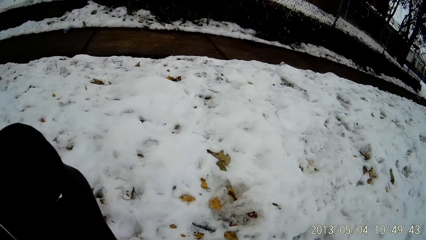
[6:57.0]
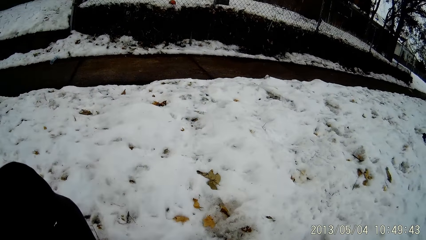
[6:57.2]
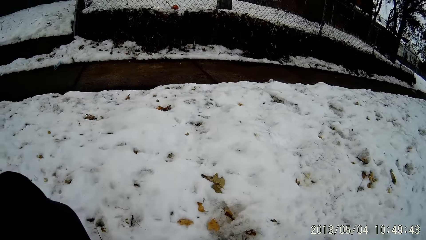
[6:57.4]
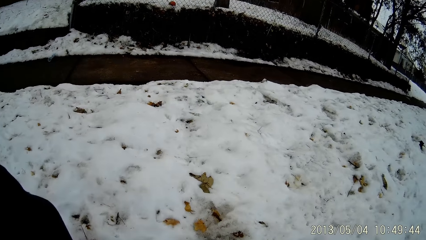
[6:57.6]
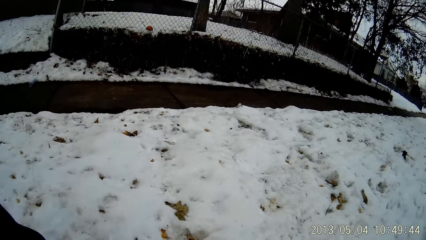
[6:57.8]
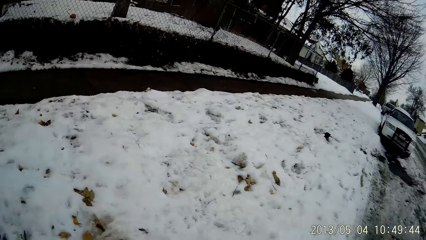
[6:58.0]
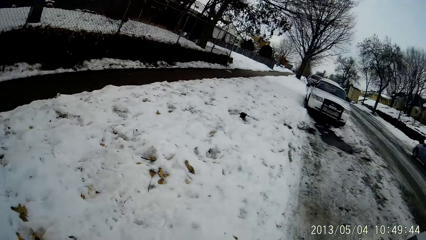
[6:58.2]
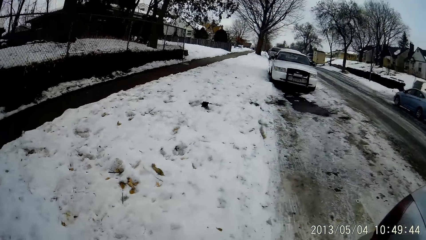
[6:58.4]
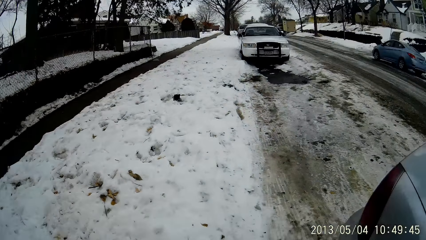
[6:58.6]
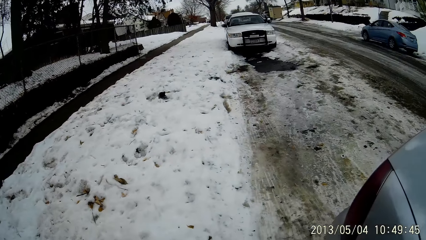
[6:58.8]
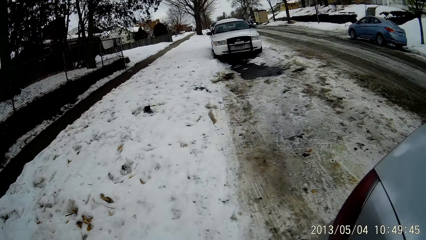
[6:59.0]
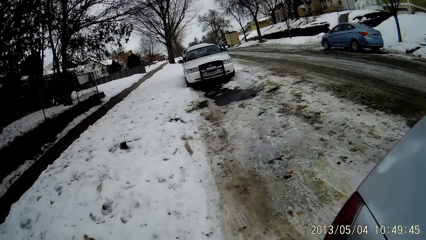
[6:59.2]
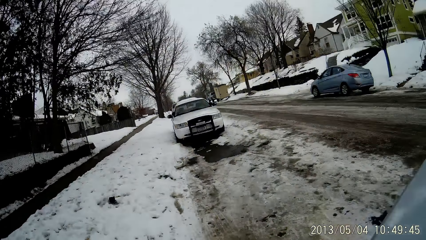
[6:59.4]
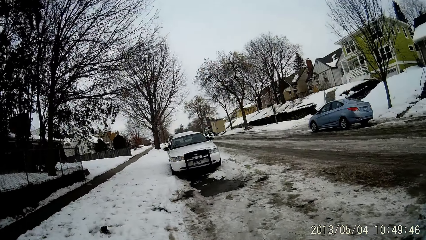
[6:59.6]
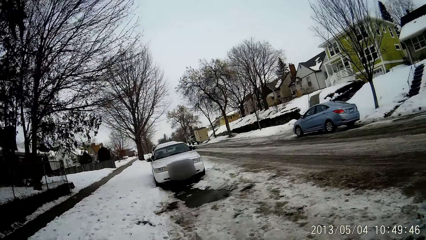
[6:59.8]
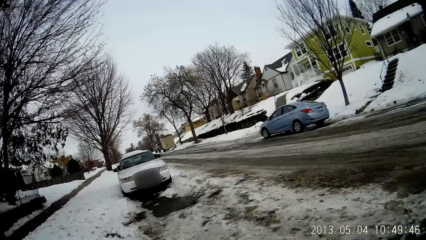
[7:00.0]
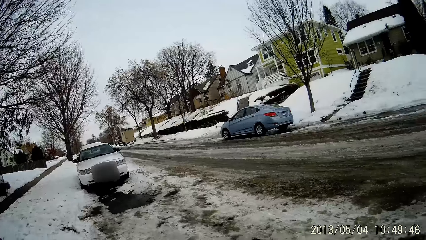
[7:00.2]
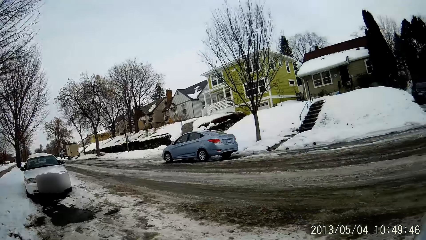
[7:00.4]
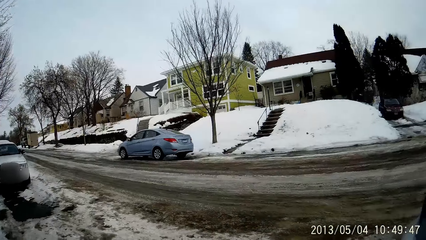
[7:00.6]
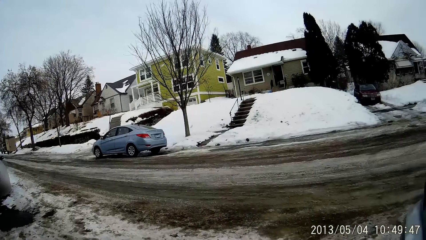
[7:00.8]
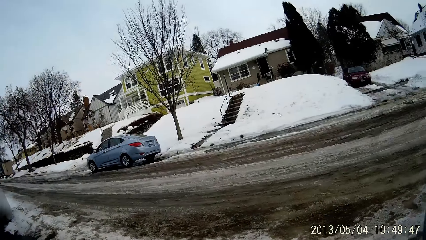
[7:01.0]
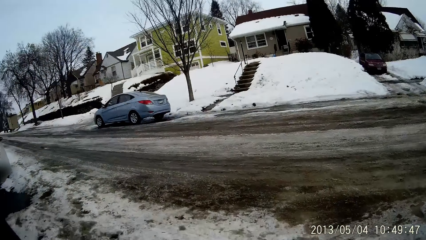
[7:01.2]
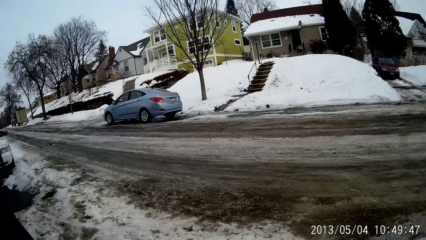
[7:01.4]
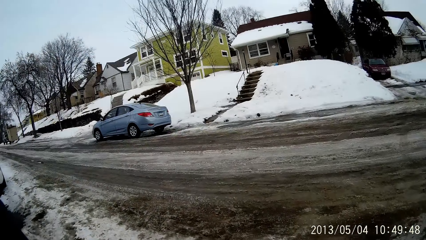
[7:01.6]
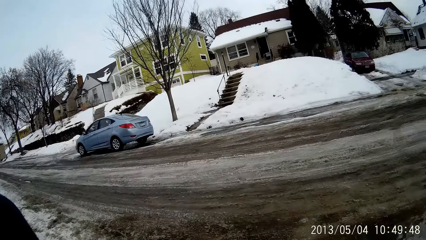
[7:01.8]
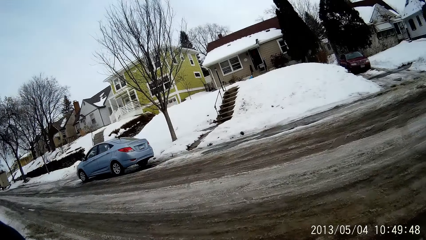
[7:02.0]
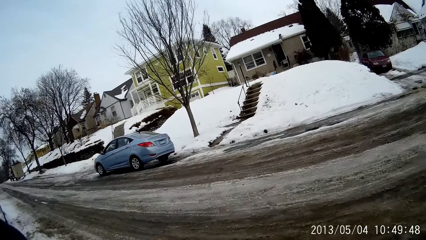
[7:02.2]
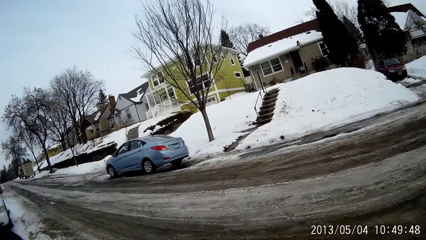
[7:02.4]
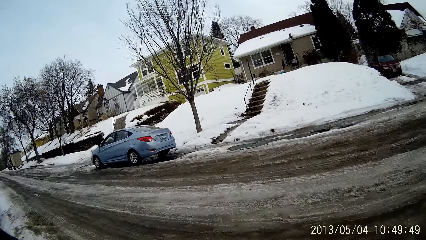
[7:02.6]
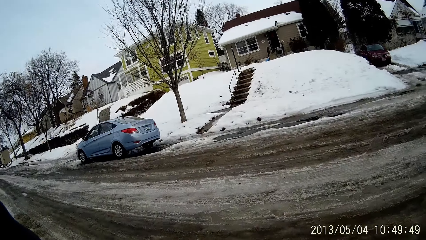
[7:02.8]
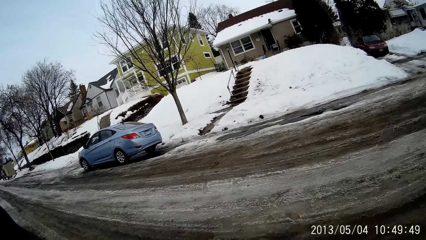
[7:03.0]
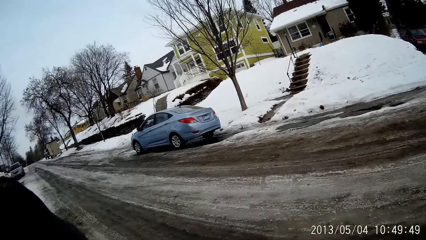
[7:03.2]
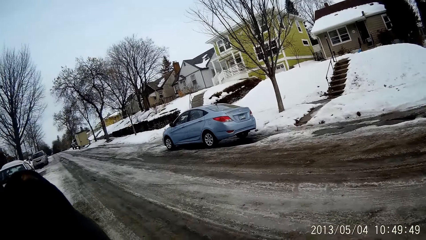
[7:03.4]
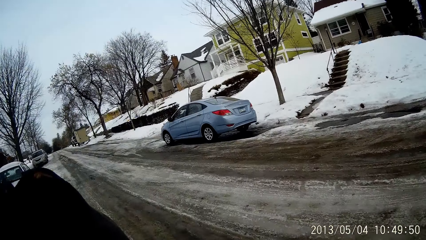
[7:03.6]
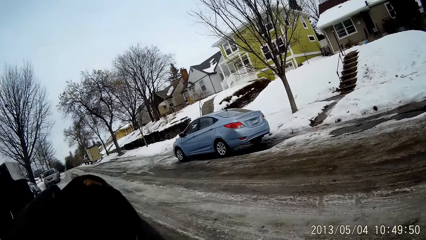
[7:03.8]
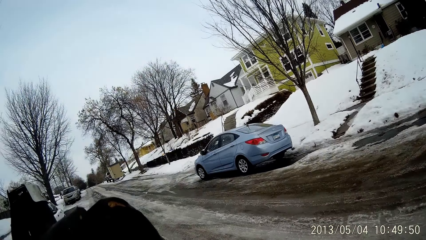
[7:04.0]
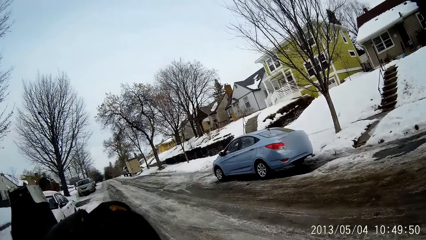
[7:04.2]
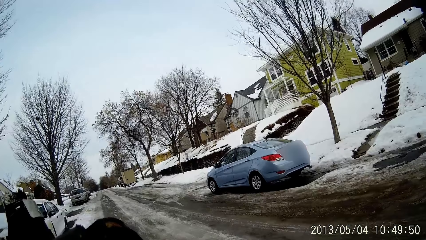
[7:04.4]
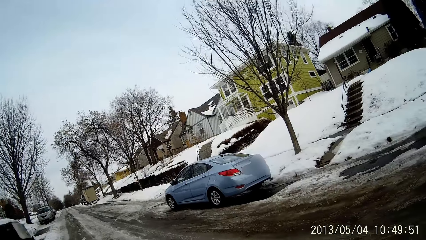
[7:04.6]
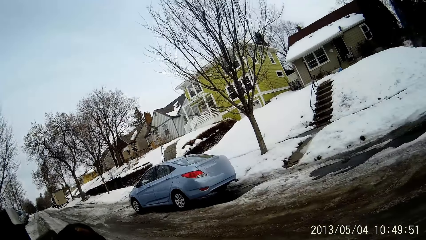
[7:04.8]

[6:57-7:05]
The camera wearer walks around.

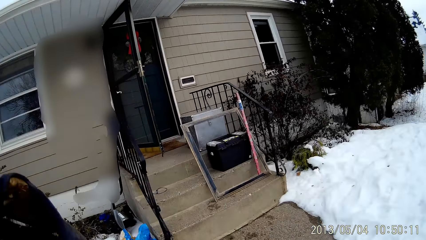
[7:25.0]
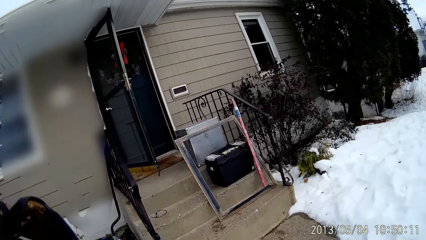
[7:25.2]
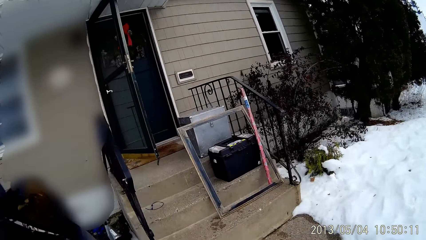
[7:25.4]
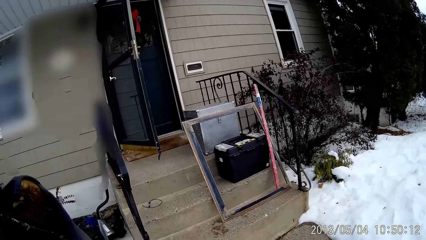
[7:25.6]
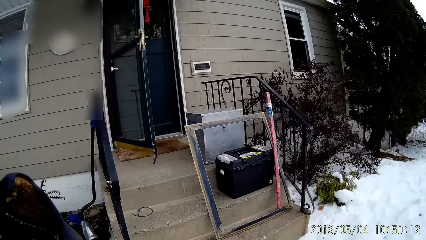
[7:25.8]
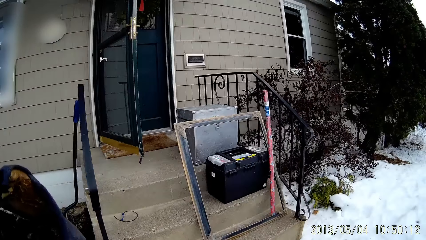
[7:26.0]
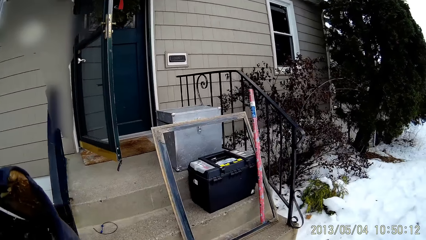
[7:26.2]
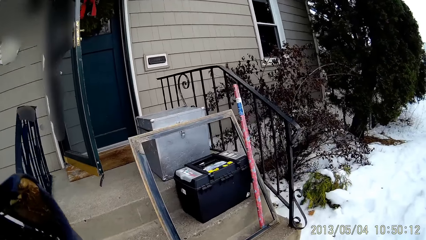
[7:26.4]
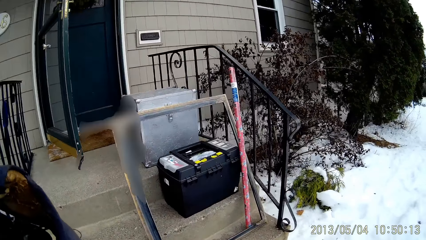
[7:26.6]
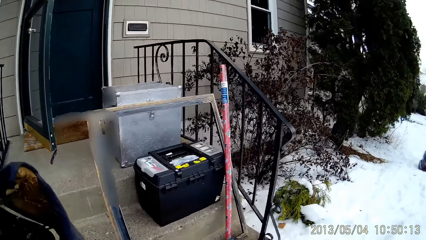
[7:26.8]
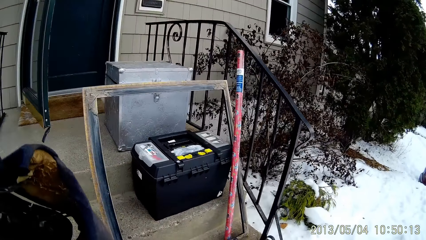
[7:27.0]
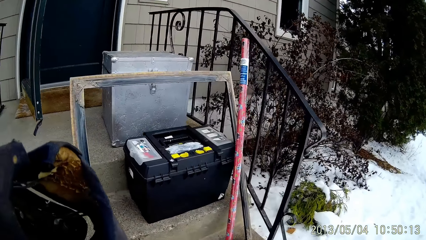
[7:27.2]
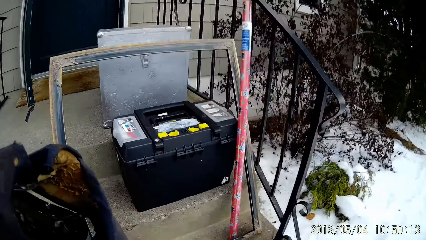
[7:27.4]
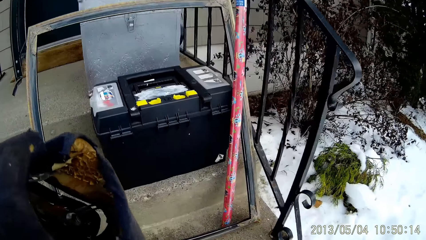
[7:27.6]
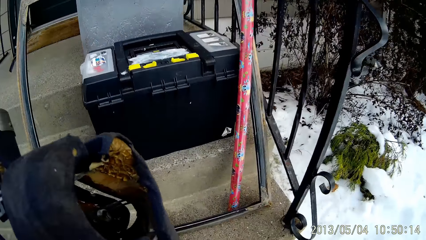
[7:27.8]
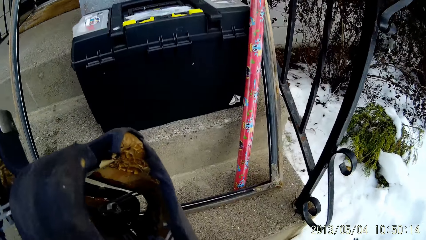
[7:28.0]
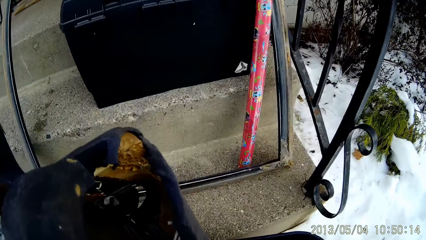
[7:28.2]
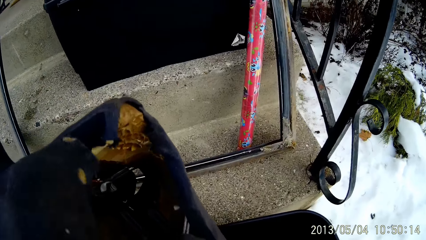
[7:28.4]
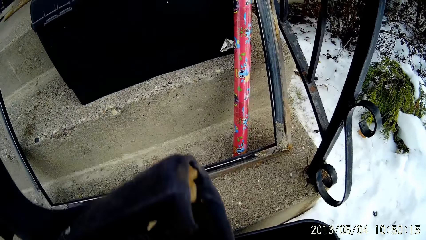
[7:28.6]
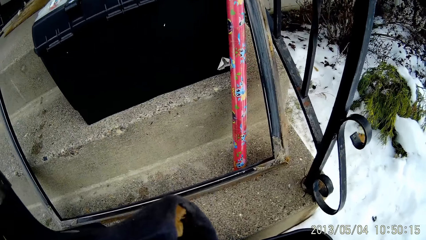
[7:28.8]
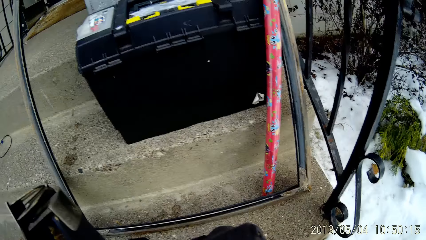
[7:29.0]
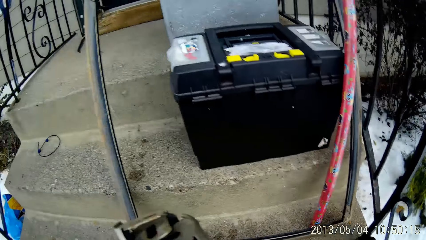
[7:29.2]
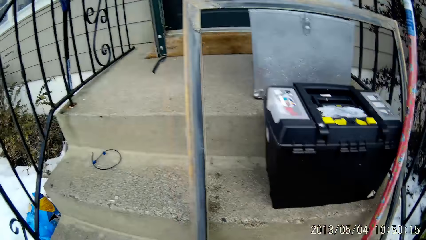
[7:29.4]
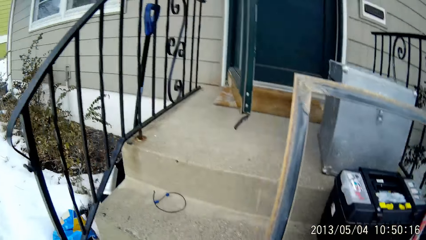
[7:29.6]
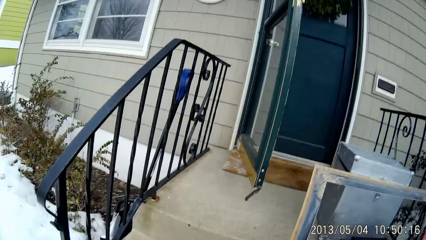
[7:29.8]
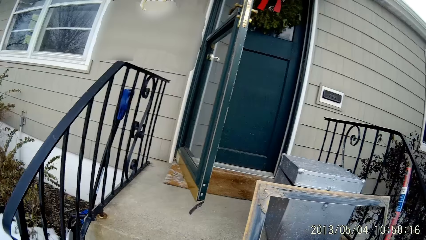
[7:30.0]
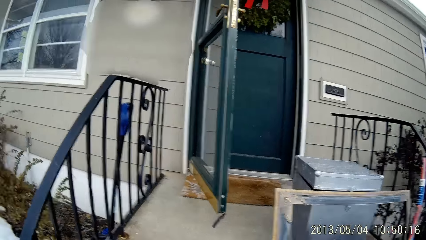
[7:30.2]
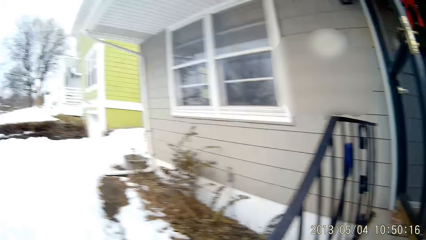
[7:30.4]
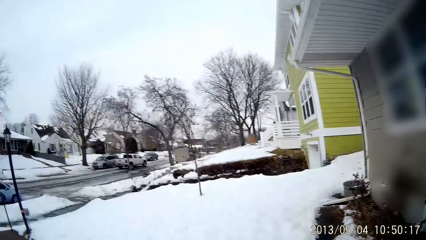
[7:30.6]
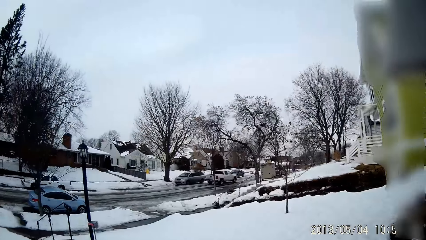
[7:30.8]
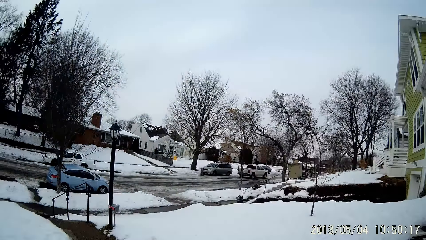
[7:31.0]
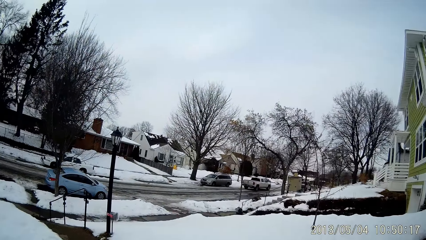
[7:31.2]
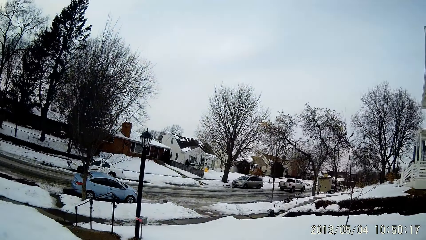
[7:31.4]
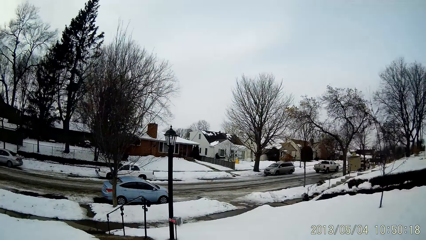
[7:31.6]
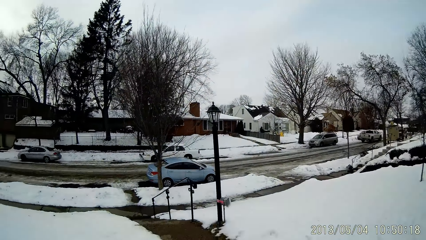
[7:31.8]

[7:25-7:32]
The camera wearer walks towards the front porch of the apartment. He drops the bottle or chair on the ground with his left hand. He walks around.
